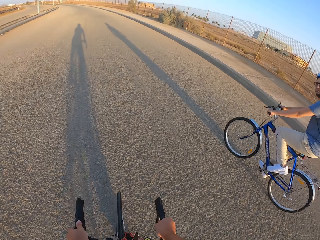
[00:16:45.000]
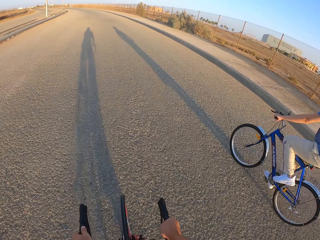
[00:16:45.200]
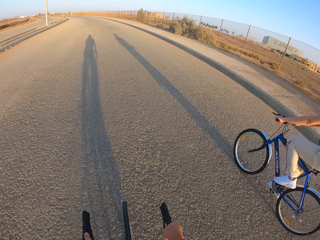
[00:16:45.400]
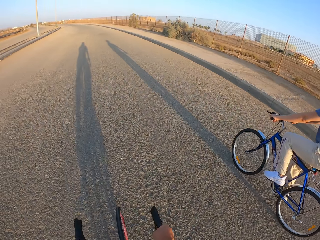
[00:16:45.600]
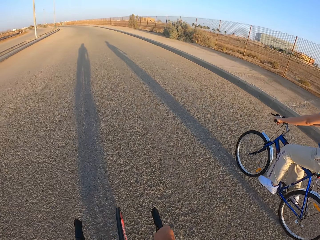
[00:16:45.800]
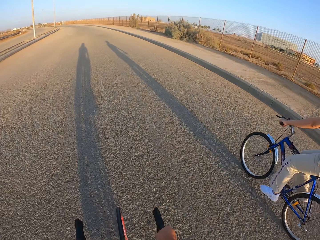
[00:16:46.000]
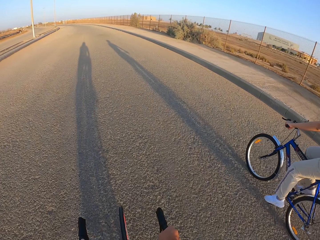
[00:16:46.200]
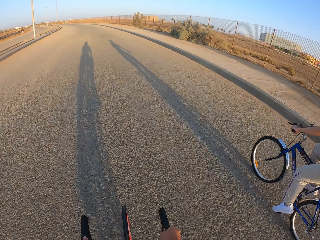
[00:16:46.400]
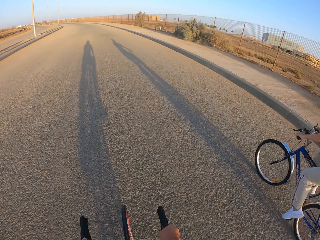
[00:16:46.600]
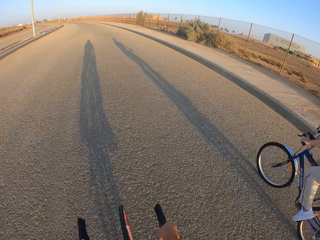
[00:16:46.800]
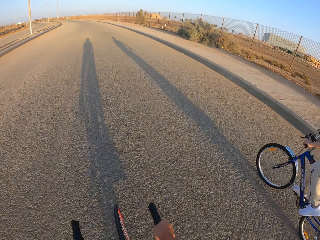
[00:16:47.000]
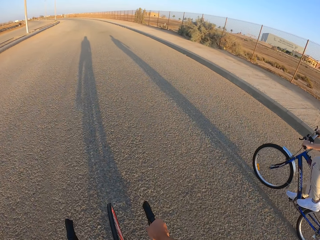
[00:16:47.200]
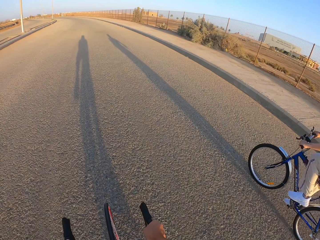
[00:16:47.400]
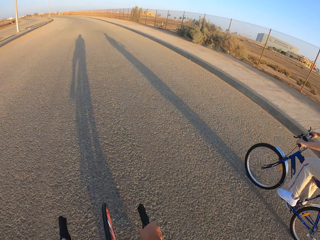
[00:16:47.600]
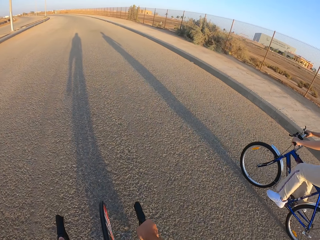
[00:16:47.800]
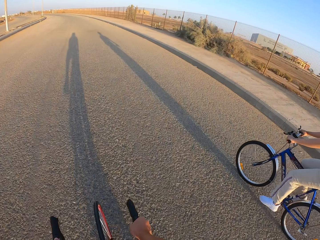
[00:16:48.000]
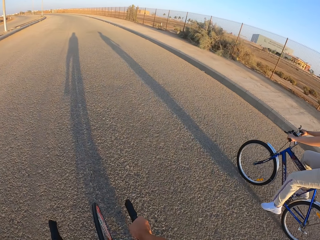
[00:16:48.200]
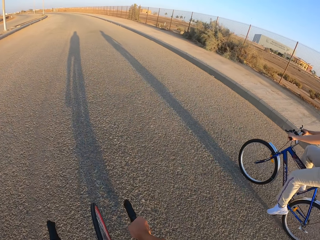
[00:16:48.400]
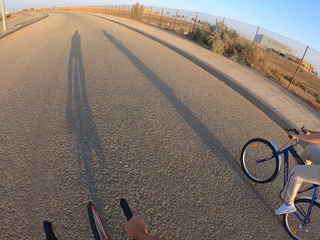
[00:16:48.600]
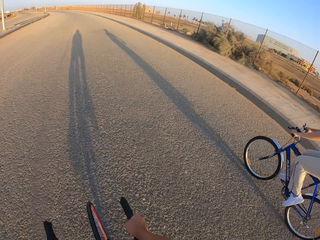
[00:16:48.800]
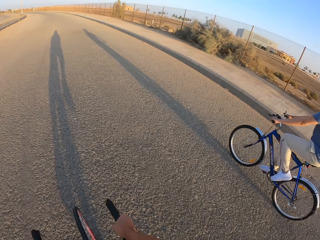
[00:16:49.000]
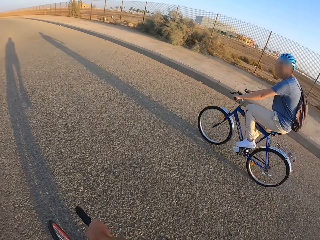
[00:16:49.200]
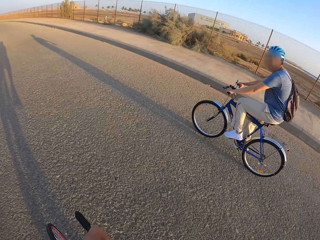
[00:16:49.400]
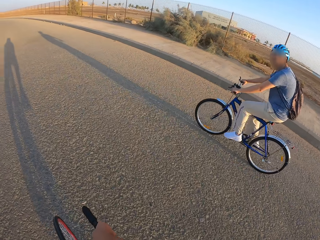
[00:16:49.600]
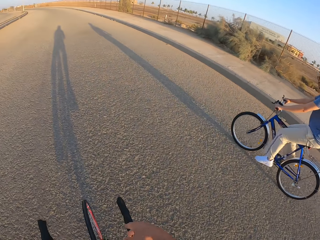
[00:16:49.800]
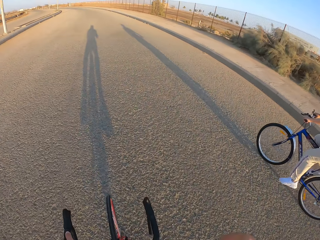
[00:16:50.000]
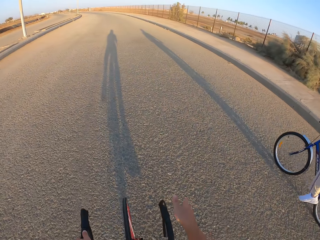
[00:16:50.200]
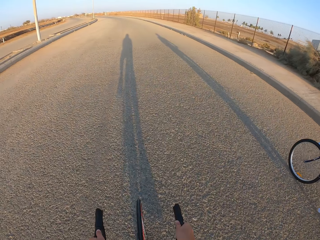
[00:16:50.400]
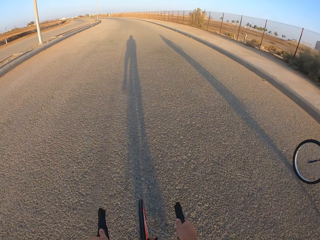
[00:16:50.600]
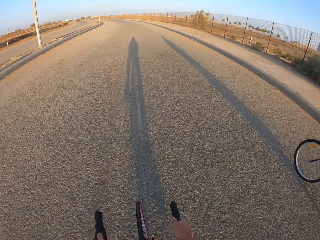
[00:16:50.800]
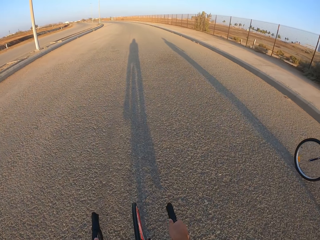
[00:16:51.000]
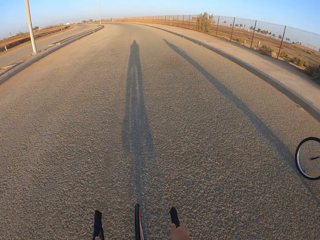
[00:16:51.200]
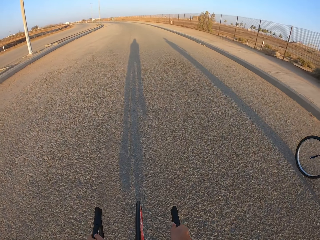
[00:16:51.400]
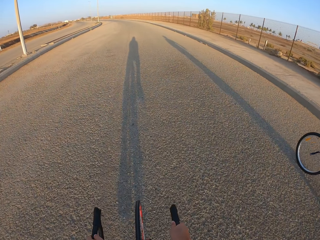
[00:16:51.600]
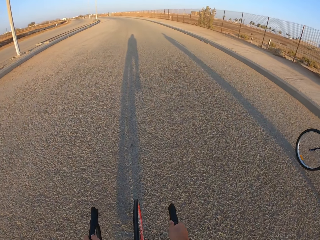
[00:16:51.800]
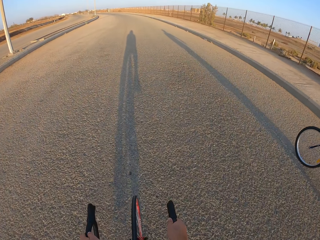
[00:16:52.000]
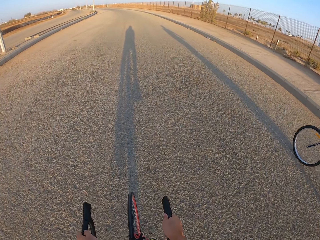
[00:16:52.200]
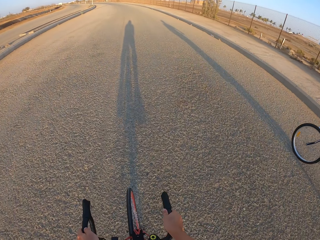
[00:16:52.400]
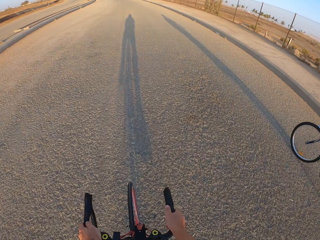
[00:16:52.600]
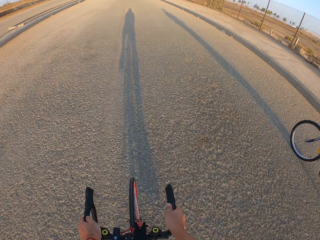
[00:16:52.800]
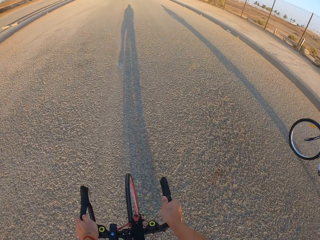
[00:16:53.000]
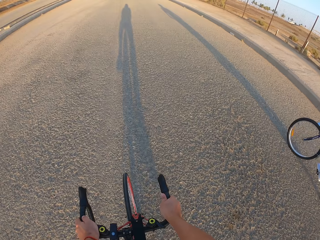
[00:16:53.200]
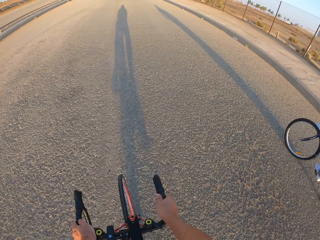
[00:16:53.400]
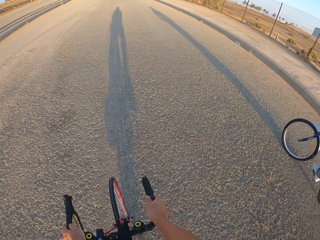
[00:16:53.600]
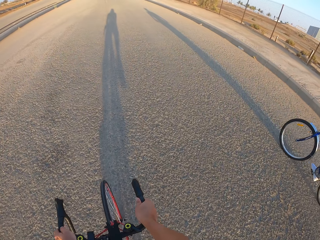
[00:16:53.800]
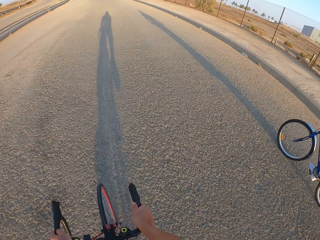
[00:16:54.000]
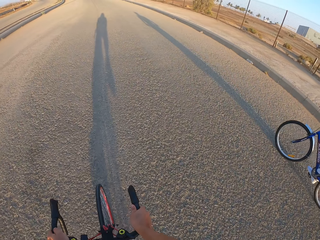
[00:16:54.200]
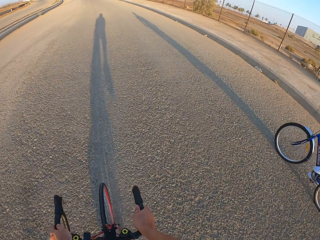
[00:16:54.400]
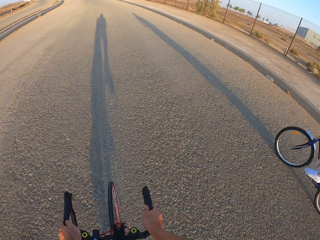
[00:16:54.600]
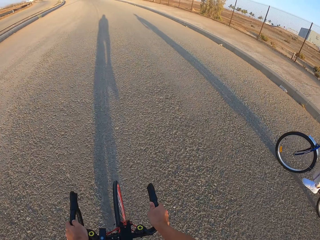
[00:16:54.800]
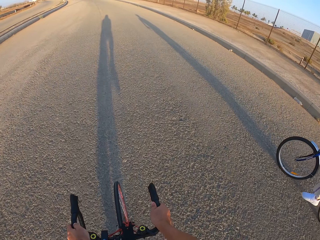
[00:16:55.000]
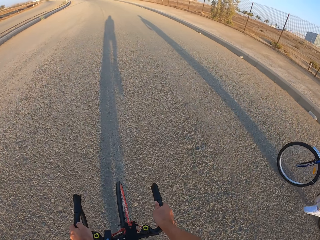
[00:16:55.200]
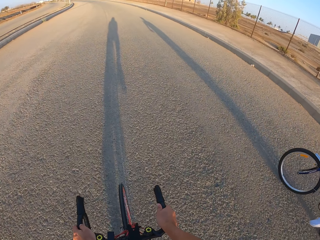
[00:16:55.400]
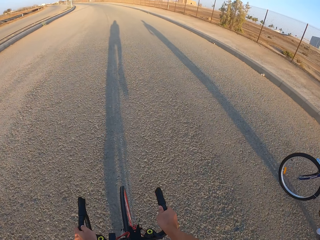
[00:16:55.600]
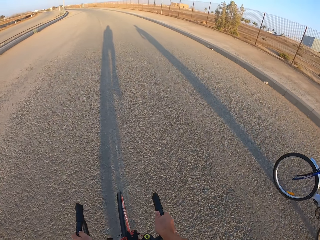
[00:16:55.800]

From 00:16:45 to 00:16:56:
The camera wearer looks at a man. They cycle along the road. They look at the man. They cycle along the road. They move the hand.

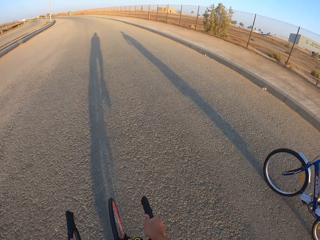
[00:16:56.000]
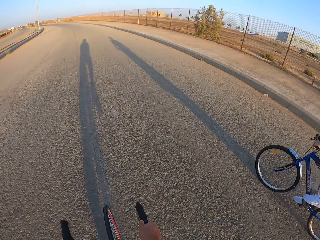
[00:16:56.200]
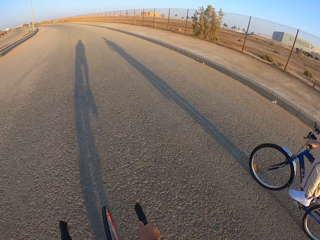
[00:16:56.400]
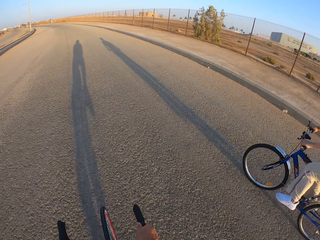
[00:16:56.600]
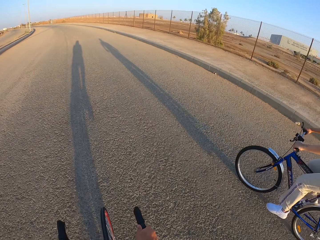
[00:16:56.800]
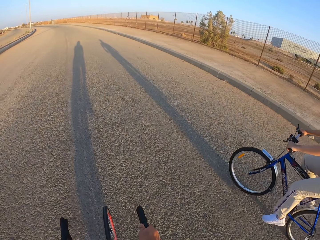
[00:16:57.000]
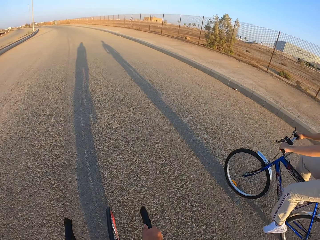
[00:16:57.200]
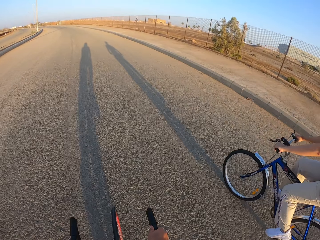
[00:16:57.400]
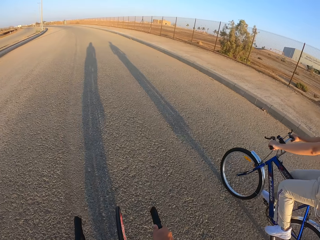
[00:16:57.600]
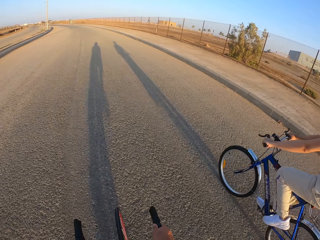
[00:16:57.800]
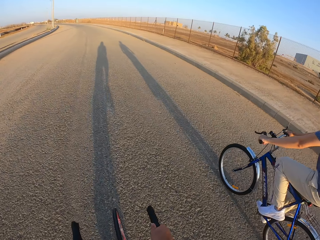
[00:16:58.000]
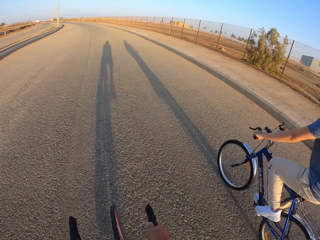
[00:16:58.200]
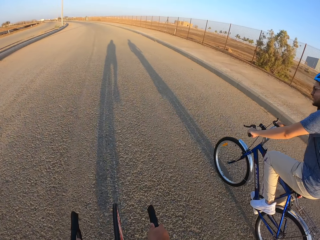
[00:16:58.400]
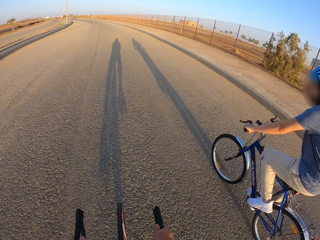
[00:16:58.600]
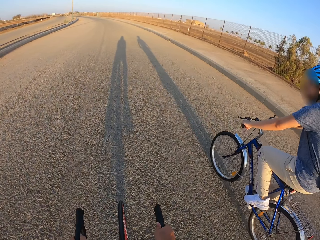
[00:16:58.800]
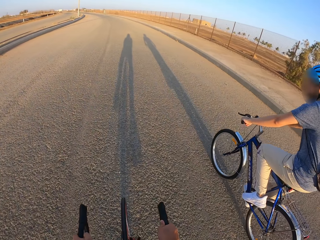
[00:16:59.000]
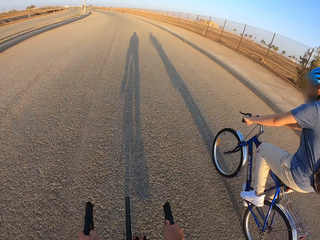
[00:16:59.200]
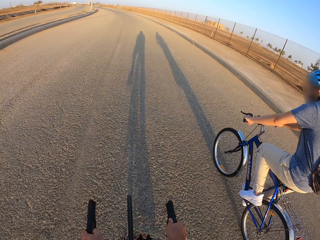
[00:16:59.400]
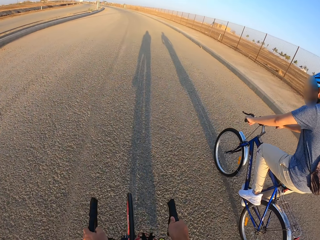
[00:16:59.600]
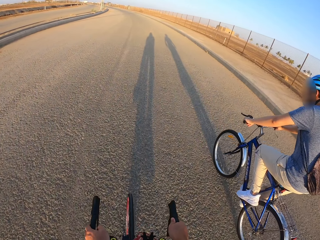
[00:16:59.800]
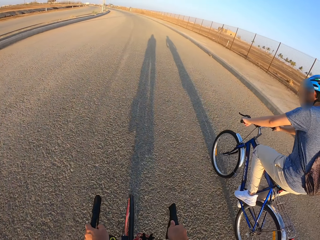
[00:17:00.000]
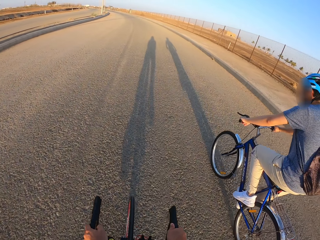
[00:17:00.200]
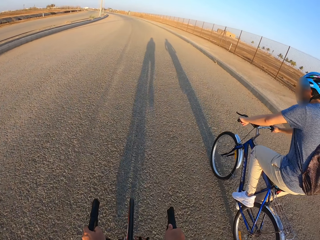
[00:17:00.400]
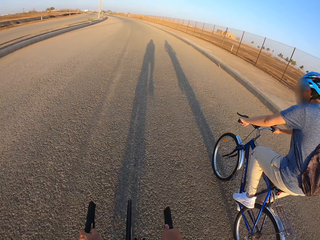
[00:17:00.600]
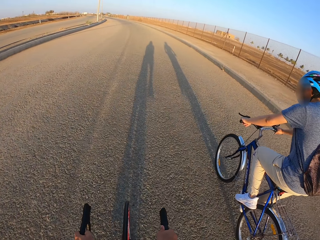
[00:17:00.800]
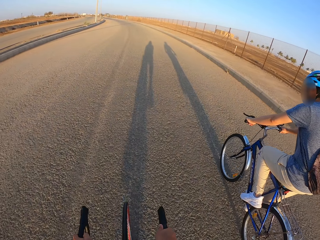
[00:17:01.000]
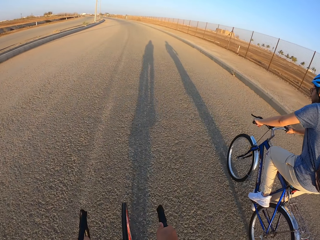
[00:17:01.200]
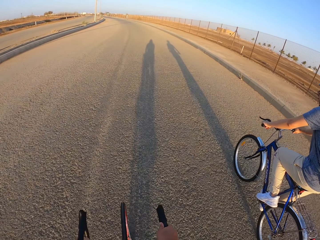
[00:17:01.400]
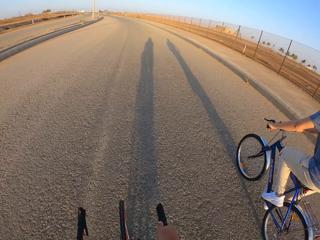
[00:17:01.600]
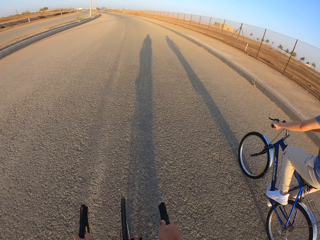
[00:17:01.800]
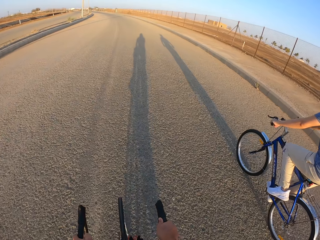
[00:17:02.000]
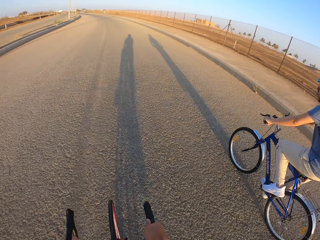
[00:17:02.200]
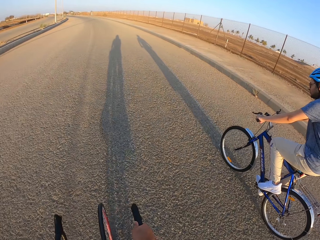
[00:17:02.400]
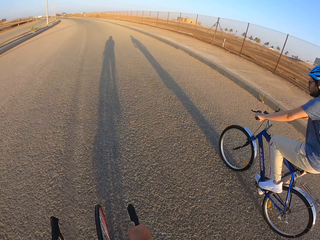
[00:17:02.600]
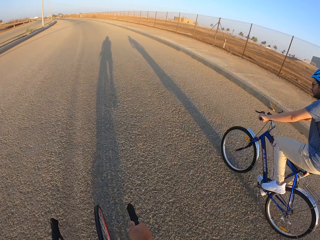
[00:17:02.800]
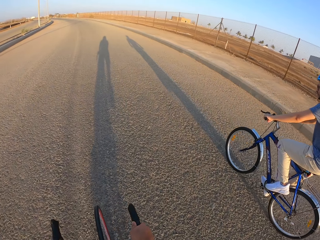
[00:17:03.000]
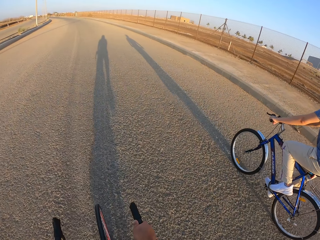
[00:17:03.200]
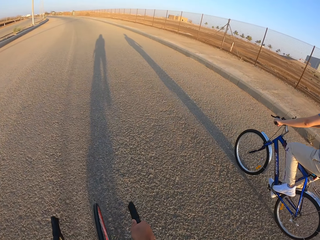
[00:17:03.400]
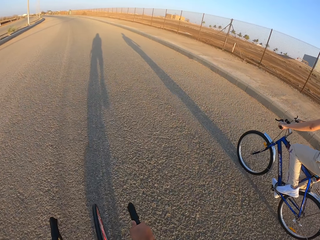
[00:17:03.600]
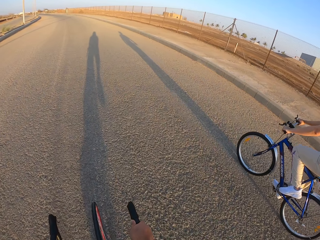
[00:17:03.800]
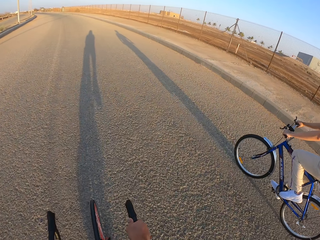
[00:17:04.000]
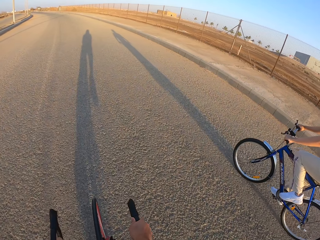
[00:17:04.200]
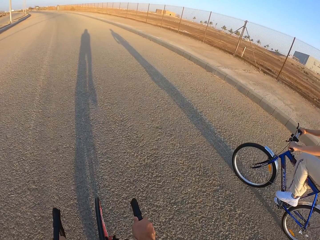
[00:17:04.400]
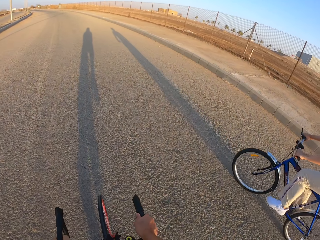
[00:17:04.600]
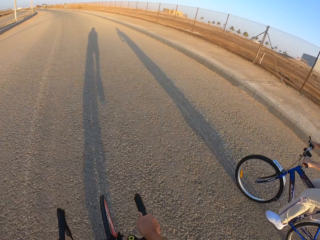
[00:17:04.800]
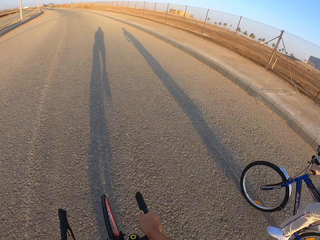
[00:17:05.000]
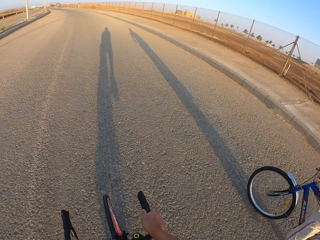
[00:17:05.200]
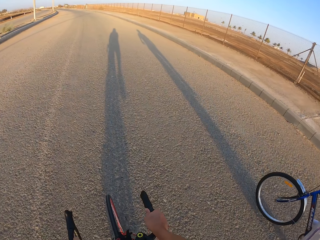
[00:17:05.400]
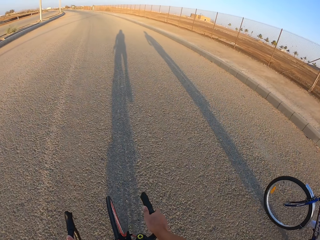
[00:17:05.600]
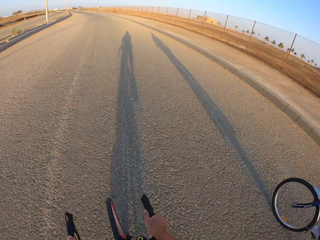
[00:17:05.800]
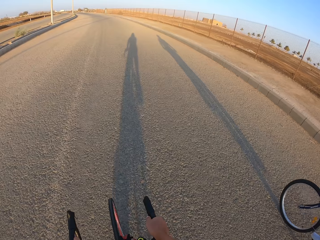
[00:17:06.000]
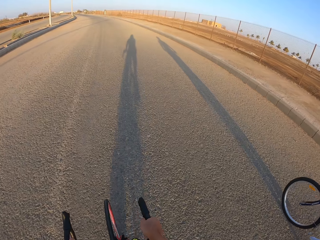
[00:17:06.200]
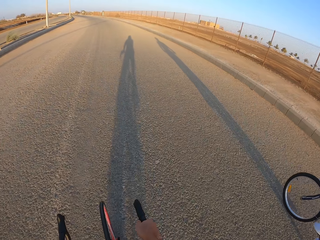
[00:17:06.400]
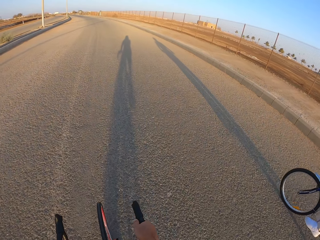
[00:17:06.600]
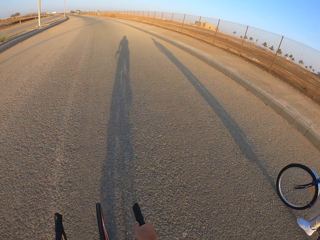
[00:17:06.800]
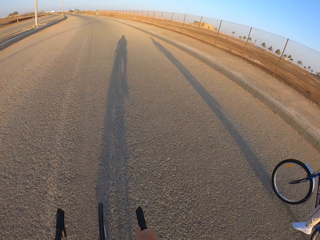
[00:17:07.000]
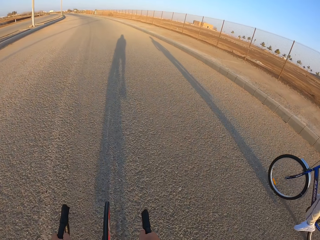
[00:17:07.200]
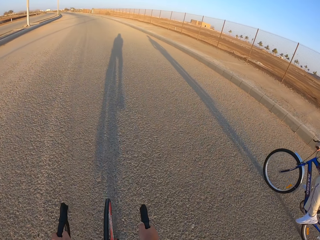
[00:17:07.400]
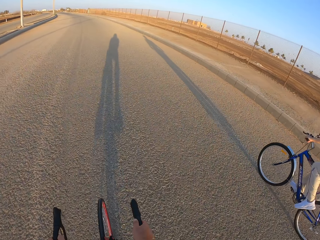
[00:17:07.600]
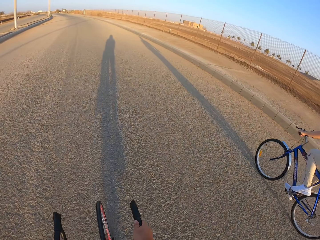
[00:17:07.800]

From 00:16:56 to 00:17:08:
A man rides the bicycle. The camera wearer rides the bicycle.
